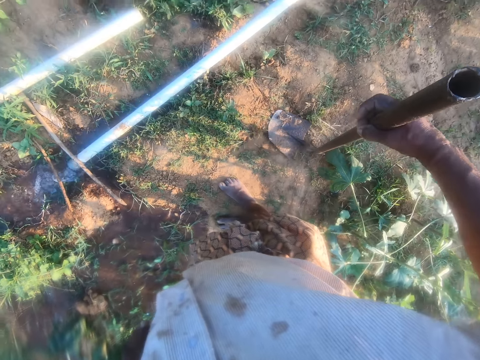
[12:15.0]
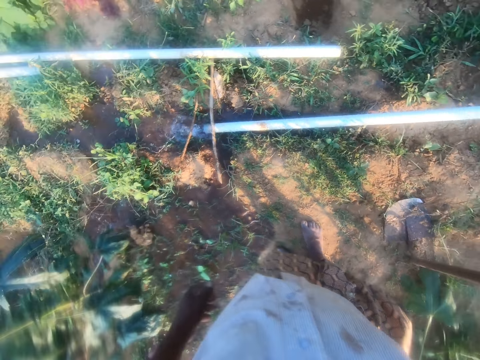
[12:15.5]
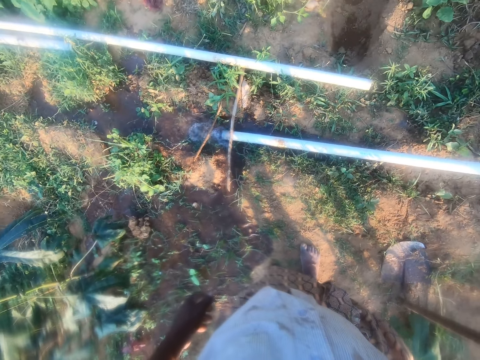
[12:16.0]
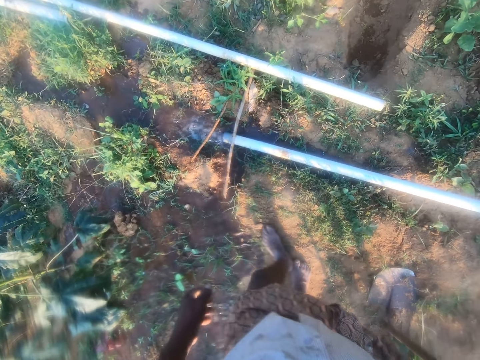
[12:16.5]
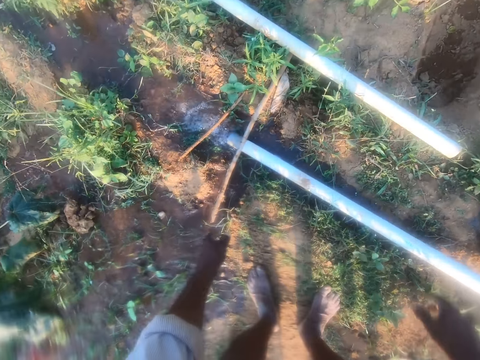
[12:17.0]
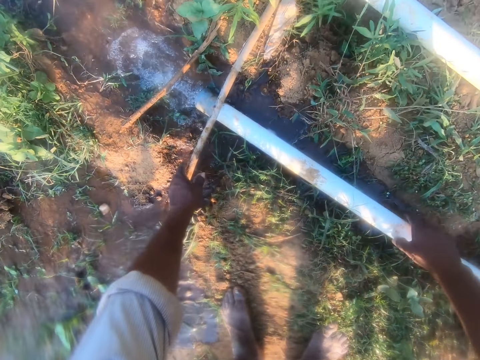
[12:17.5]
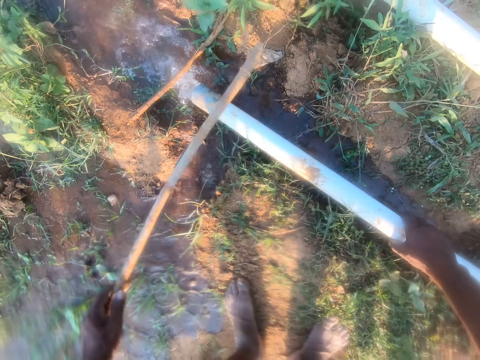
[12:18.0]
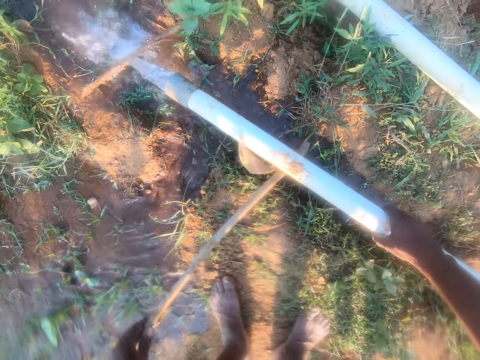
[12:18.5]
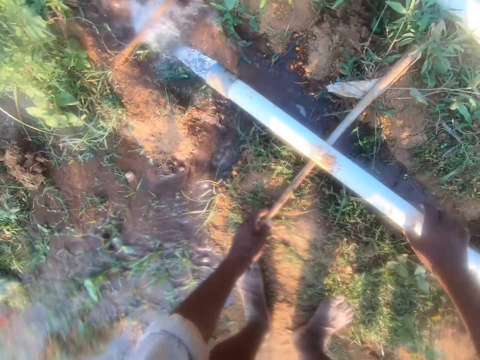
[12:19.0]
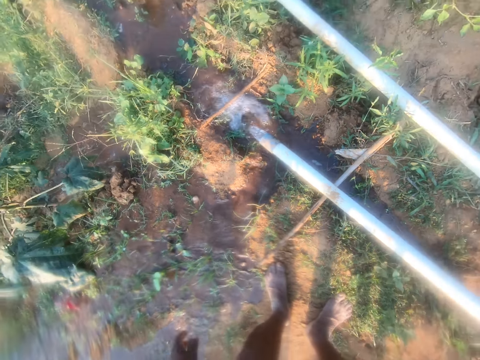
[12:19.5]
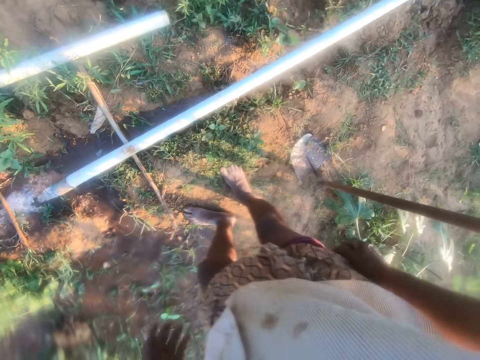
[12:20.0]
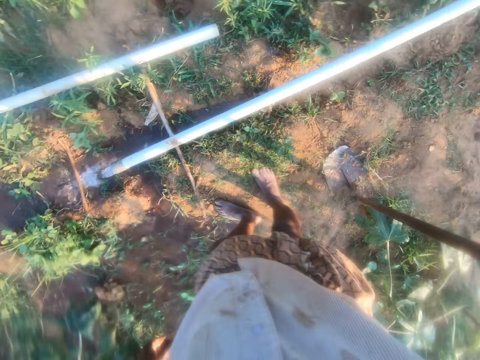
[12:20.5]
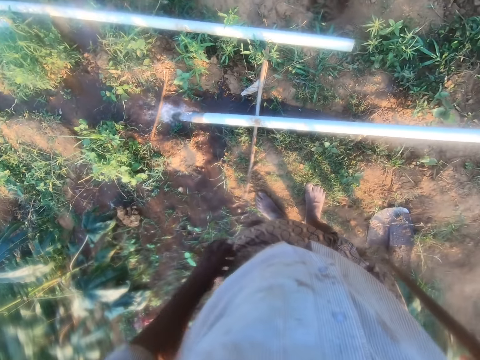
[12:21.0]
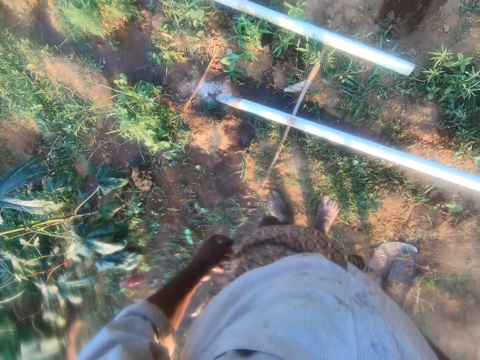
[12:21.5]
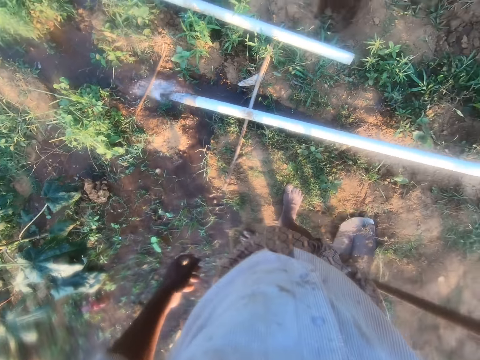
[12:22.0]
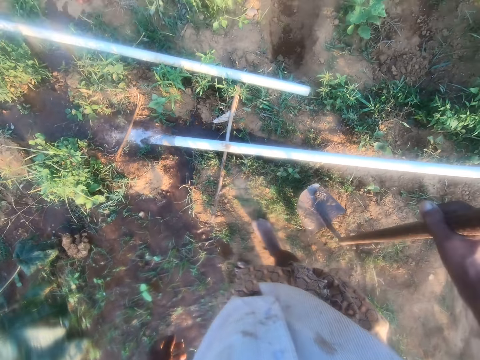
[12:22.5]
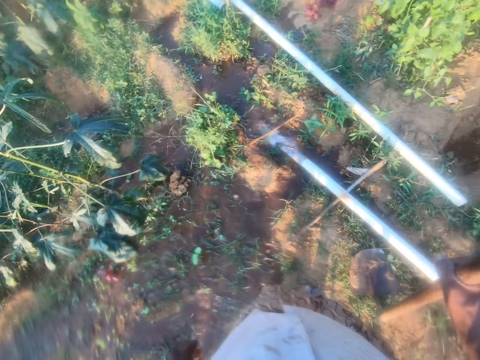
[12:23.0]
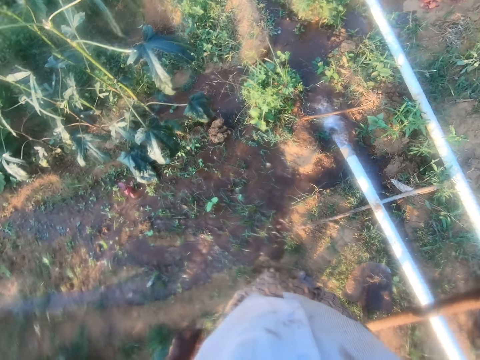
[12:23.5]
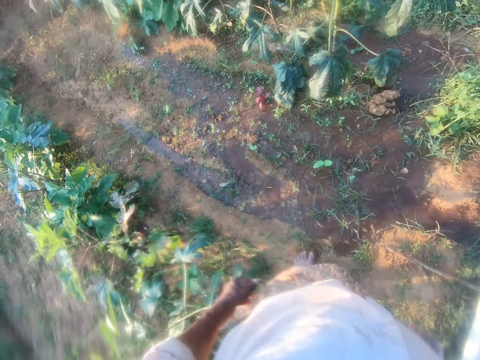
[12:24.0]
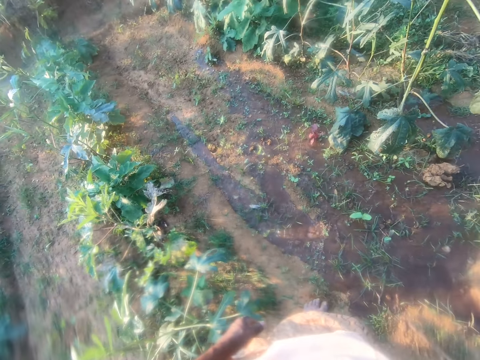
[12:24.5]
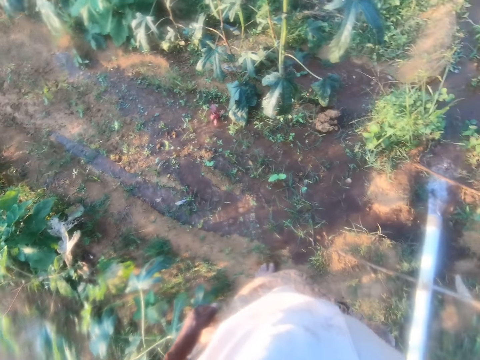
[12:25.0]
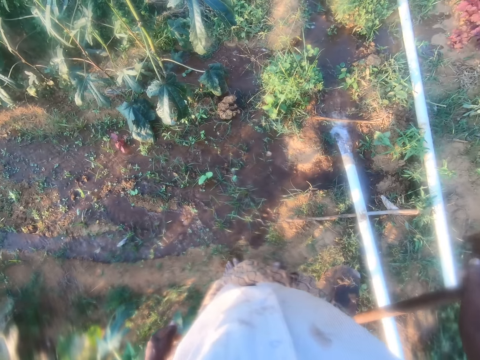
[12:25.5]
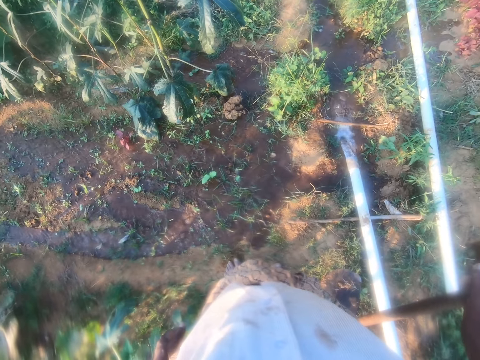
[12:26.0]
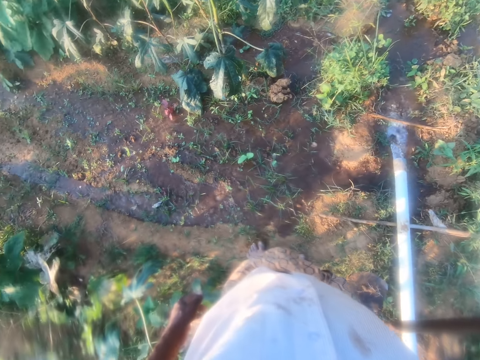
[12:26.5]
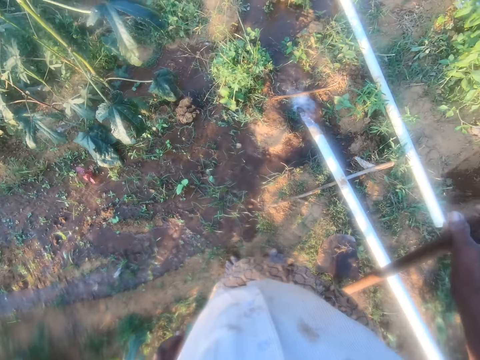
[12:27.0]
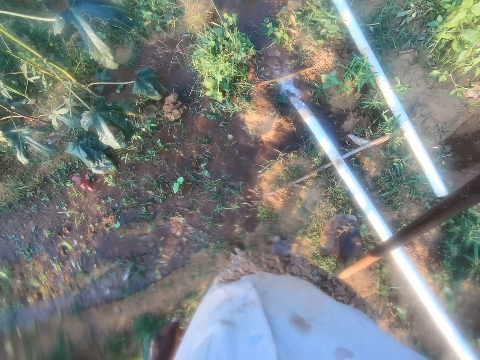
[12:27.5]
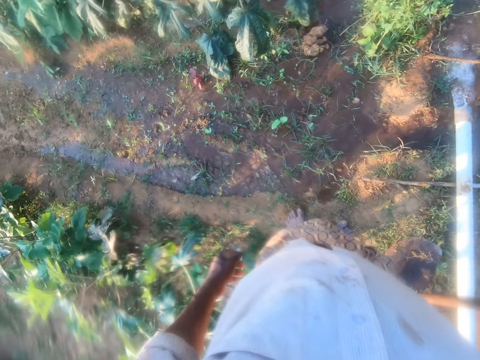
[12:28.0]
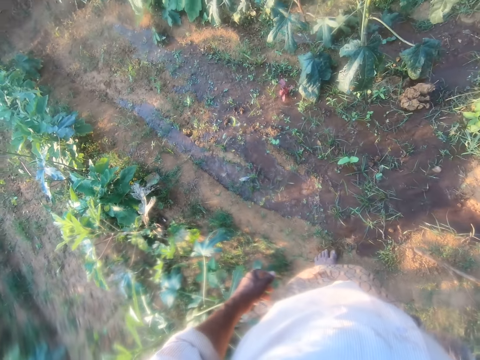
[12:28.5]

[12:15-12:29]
The camera wearer adjusts the pipe on the ground. They lift the sticks. They stare around the farm. They move the hoe. They pick the hoe from the ground. They stare around the farm.

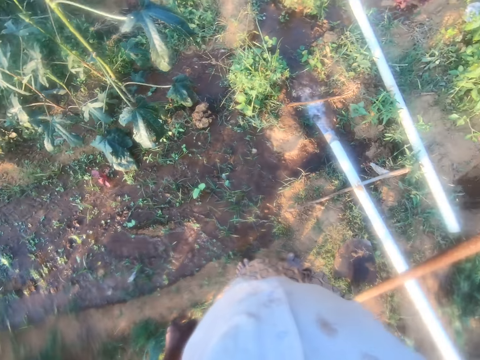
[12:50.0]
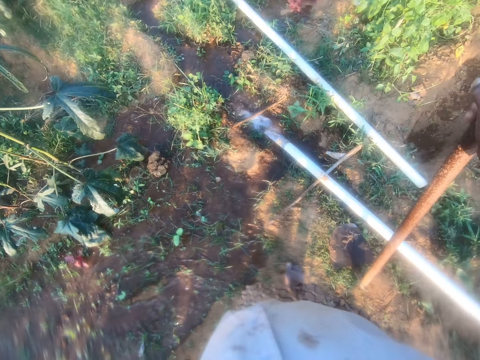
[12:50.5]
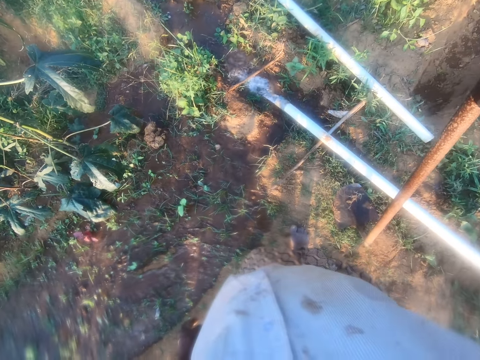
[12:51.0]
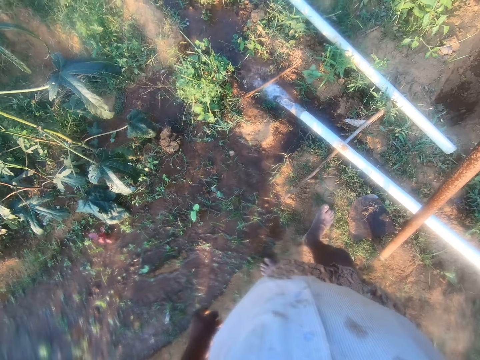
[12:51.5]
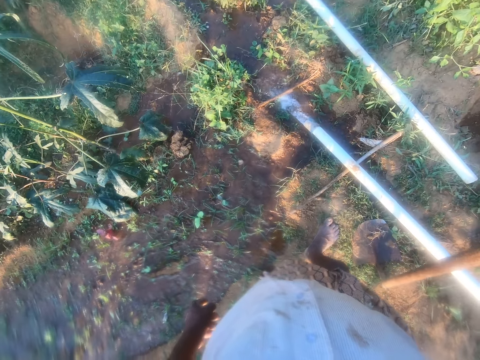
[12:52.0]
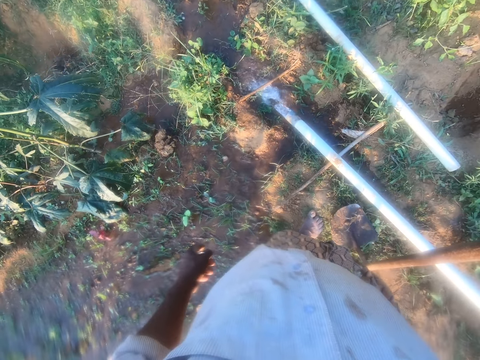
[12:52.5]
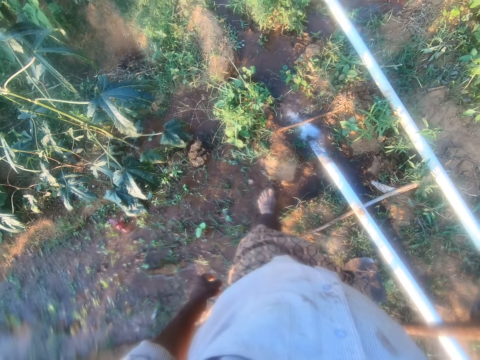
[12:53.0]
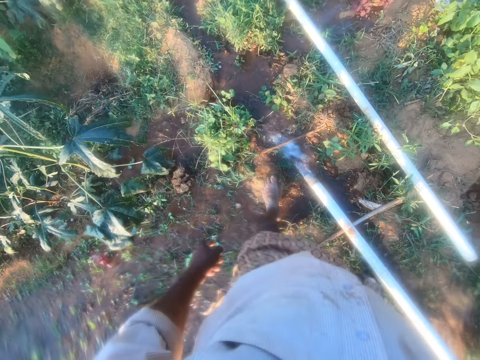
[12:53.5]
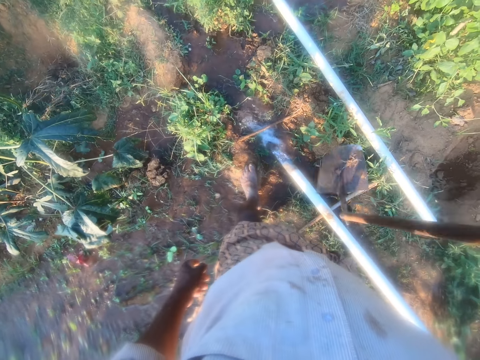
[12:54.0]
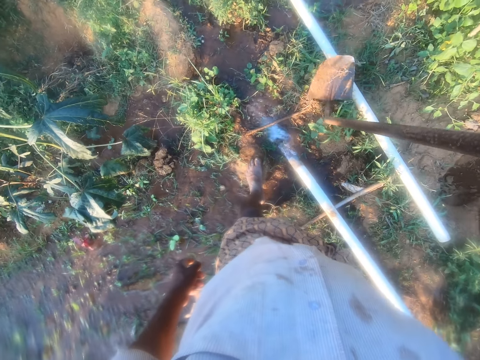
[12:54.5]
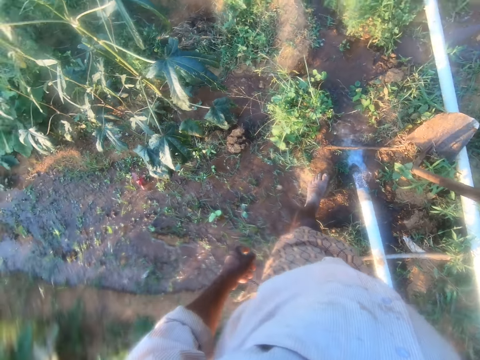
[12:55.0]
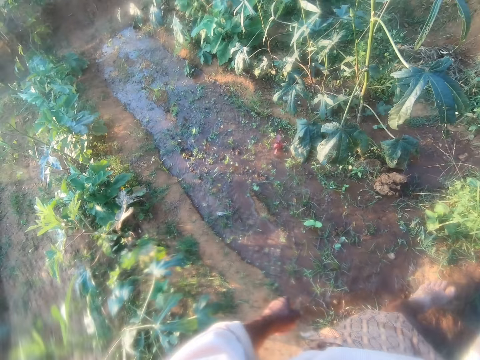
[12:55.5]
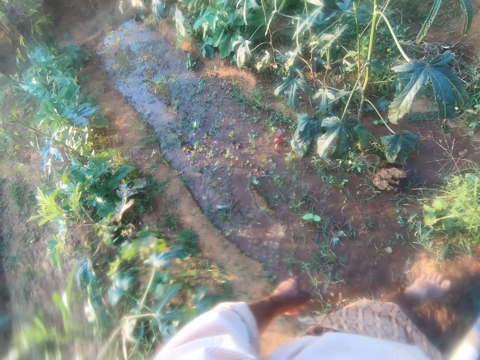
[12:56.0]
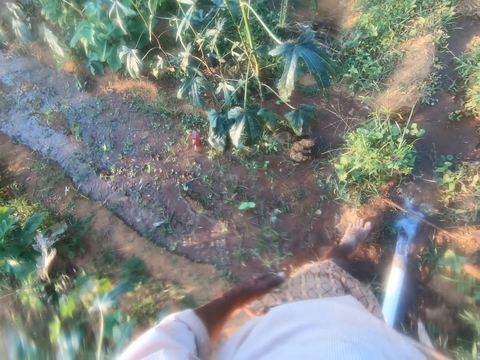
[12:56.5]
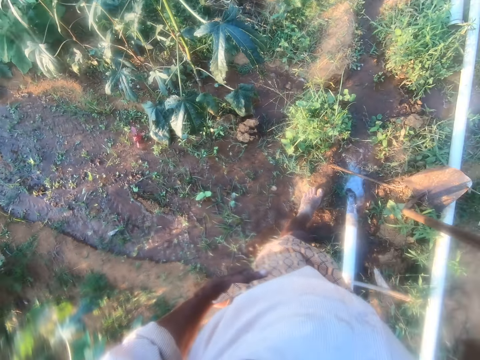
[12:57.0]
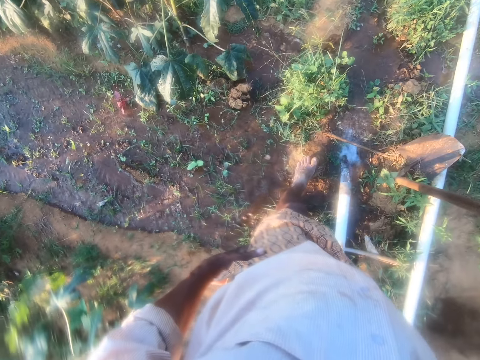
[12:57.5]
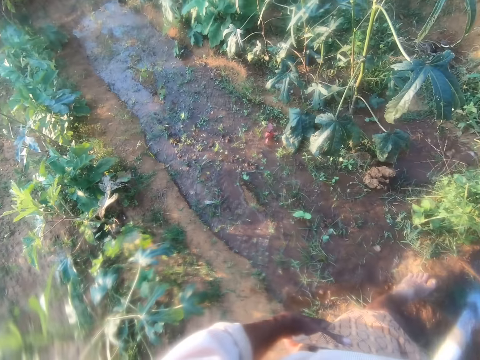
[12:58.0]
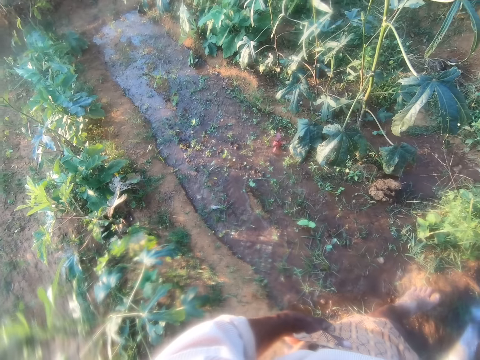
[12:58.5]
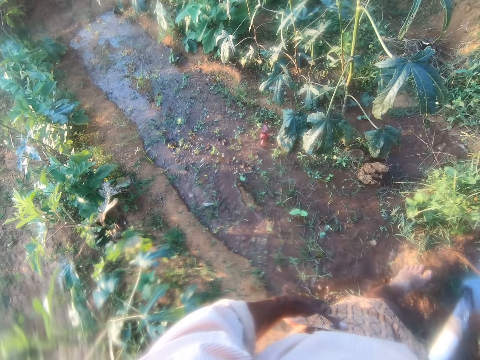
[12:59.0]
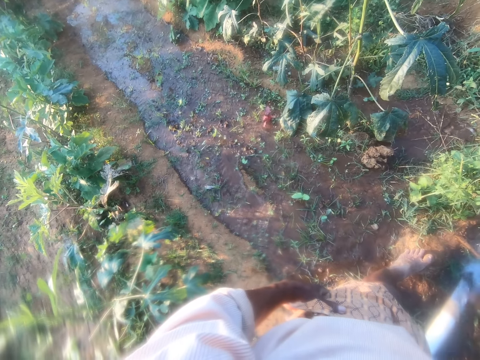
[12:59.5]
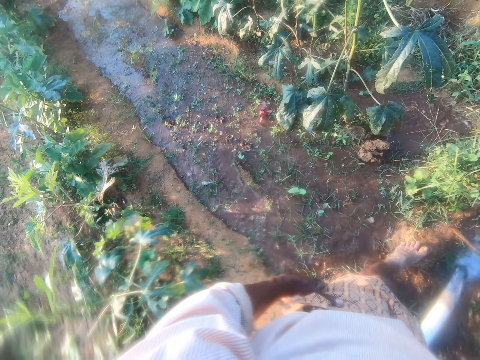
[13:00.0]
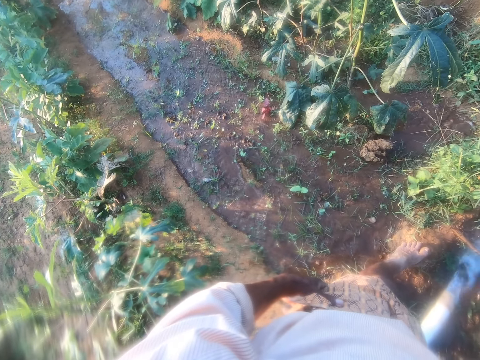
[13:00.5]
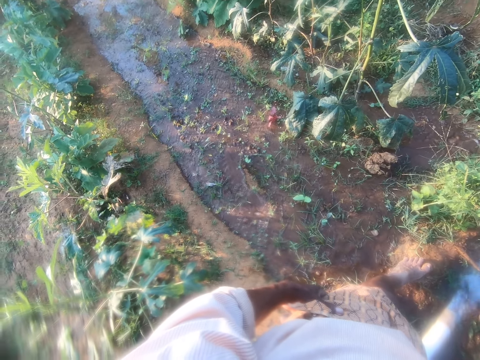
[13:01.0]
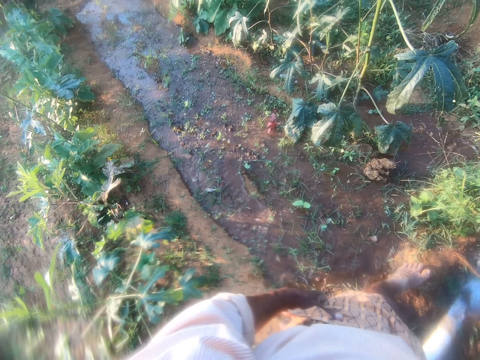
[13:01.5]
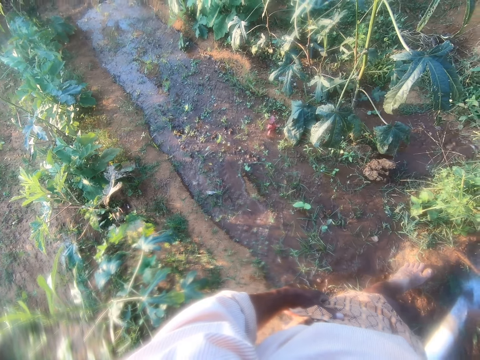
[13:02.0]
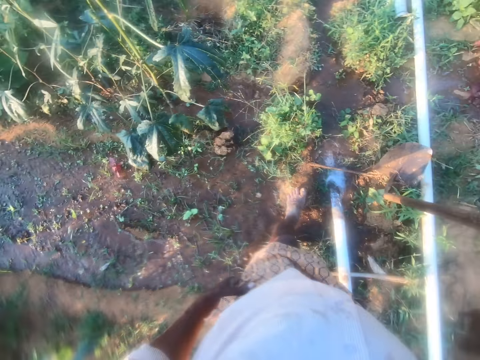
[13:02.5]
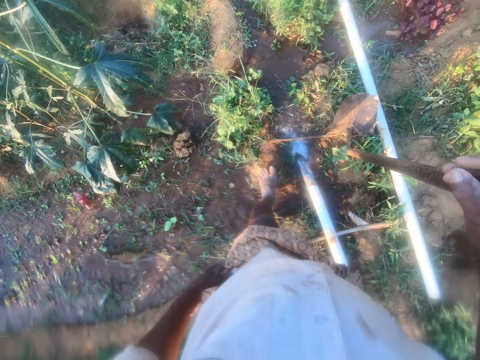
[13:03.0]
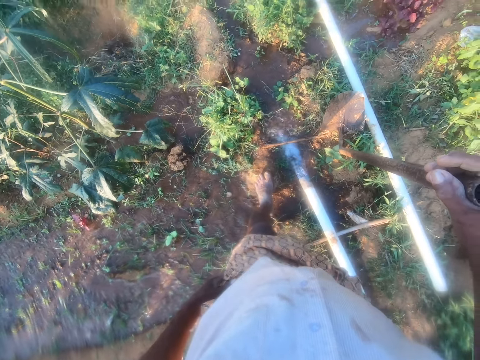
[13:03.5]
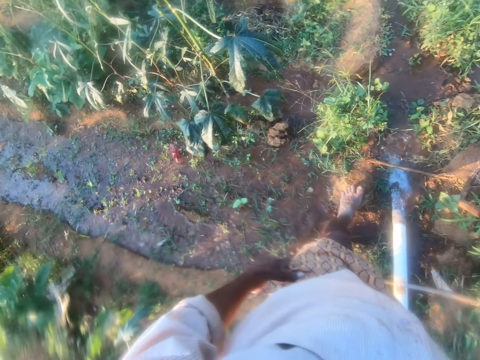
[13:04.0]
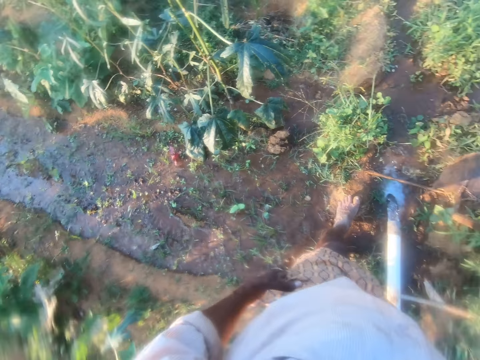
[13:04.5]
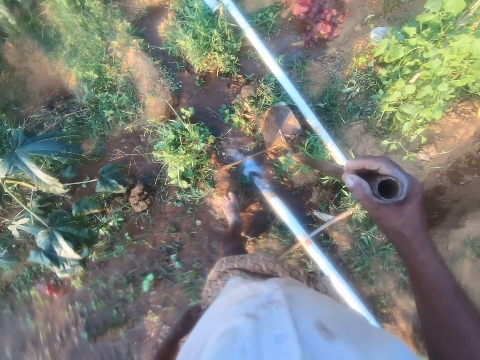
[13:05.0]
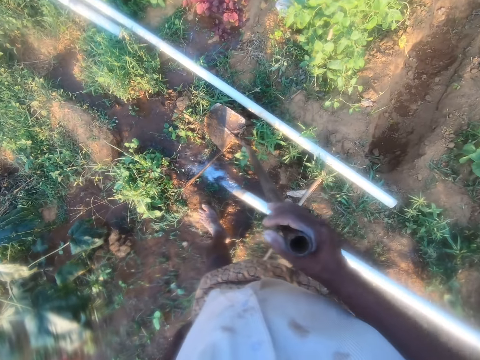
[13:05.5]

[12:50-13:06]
The camera wearer walks around the farm. They stare around the farm.
